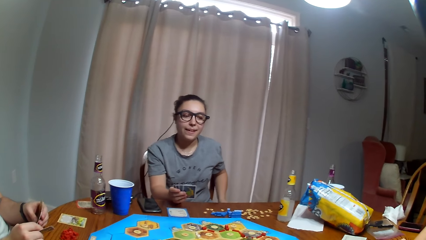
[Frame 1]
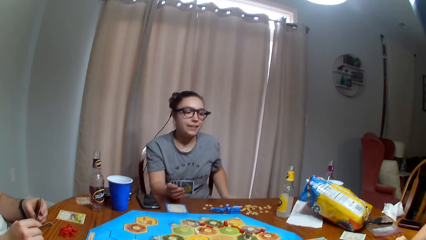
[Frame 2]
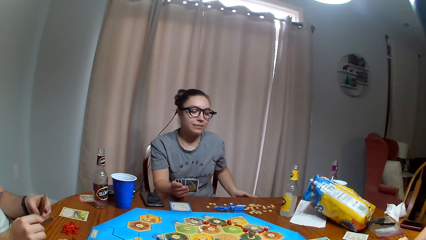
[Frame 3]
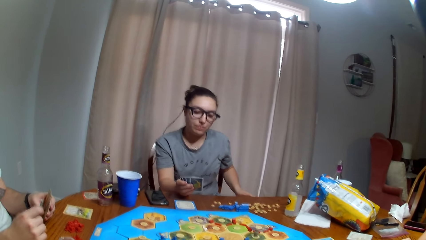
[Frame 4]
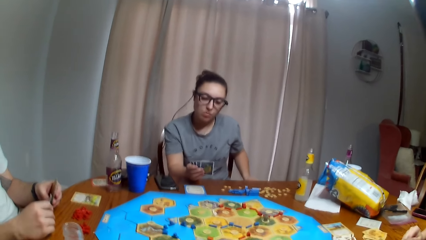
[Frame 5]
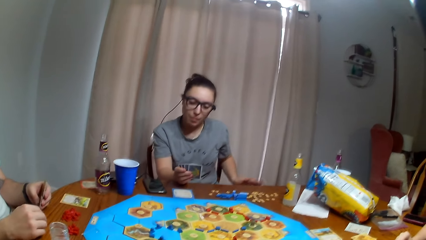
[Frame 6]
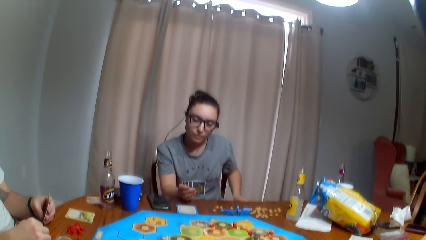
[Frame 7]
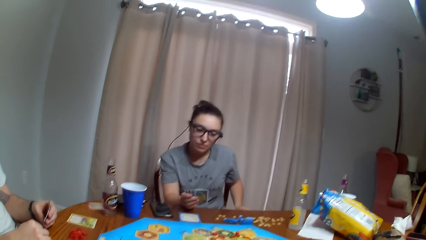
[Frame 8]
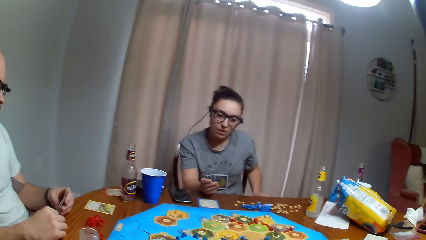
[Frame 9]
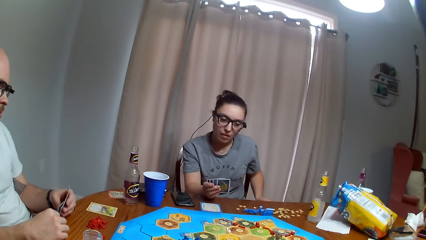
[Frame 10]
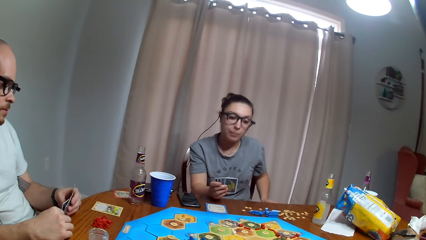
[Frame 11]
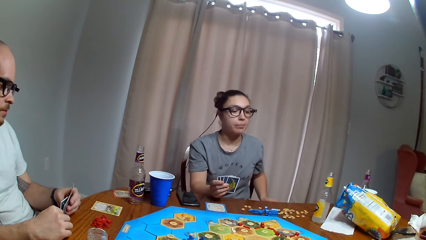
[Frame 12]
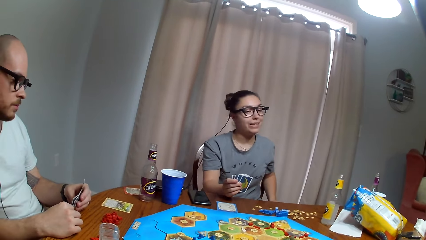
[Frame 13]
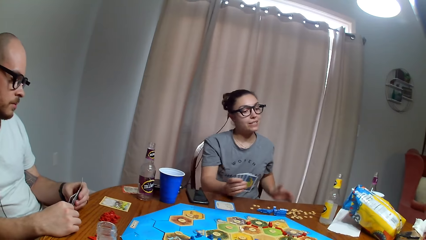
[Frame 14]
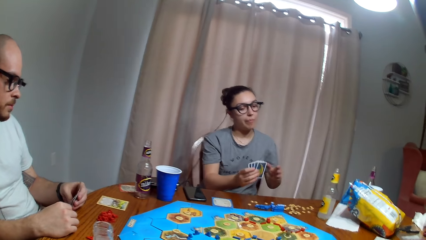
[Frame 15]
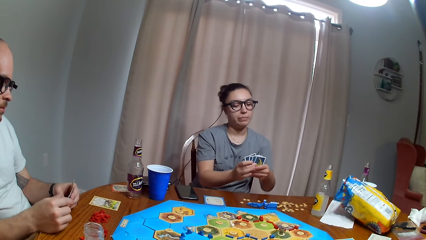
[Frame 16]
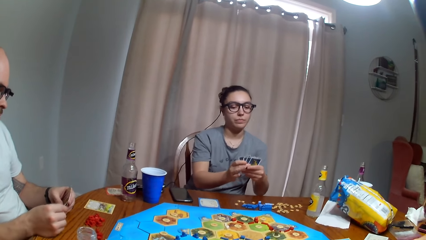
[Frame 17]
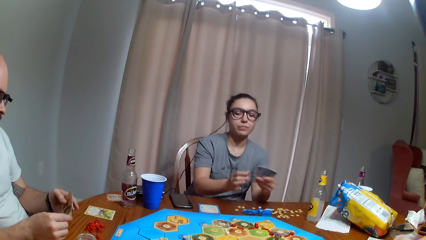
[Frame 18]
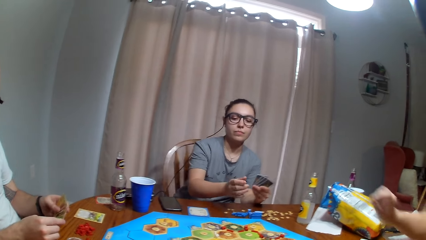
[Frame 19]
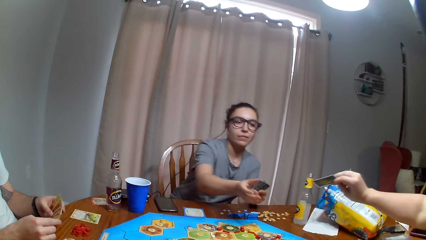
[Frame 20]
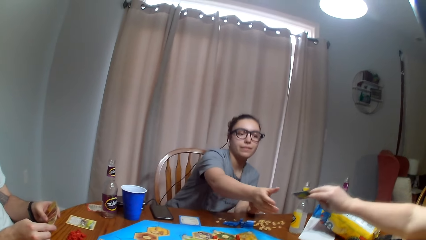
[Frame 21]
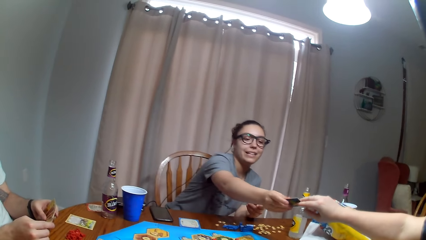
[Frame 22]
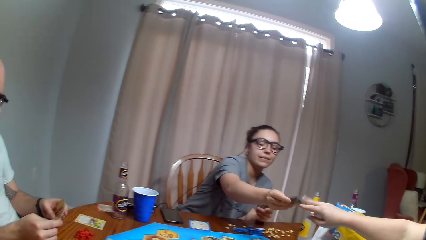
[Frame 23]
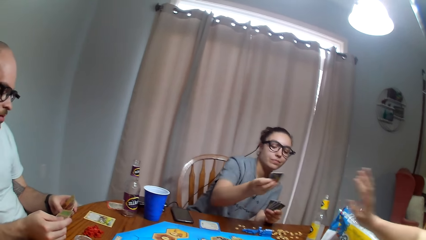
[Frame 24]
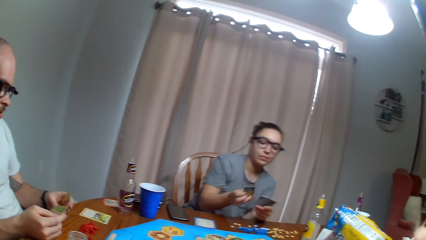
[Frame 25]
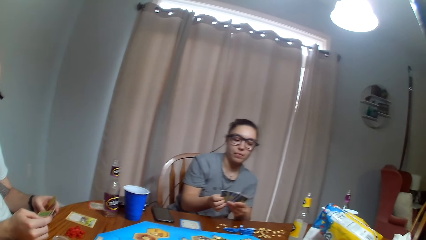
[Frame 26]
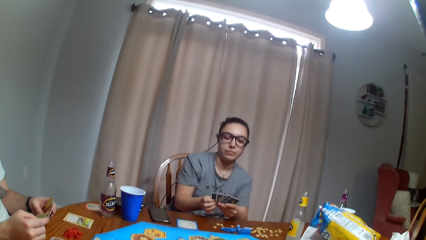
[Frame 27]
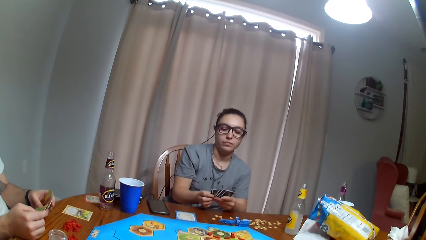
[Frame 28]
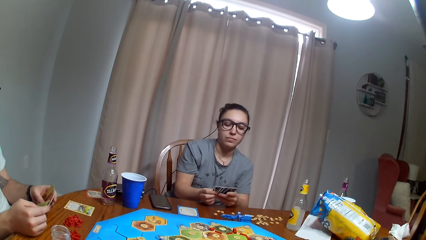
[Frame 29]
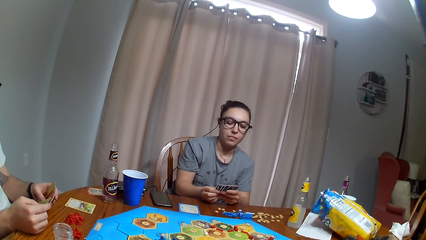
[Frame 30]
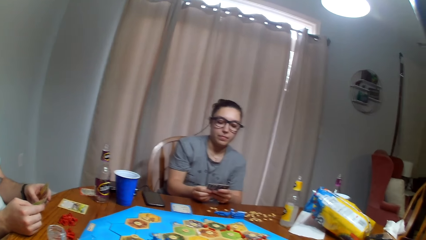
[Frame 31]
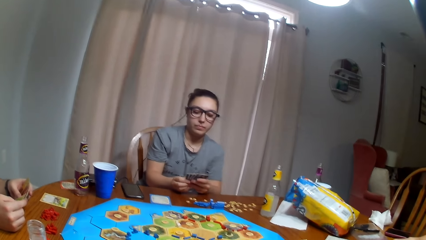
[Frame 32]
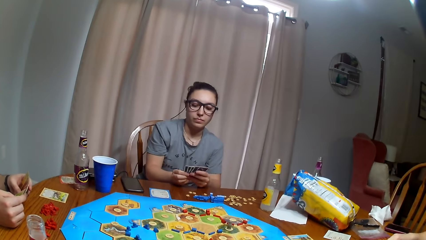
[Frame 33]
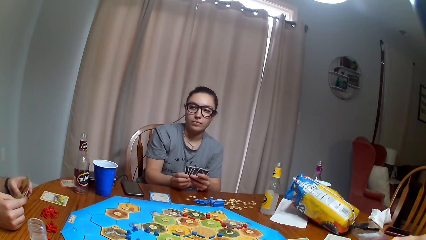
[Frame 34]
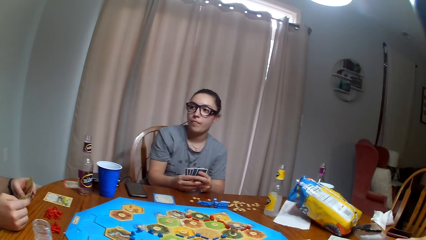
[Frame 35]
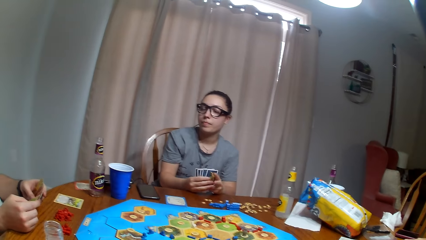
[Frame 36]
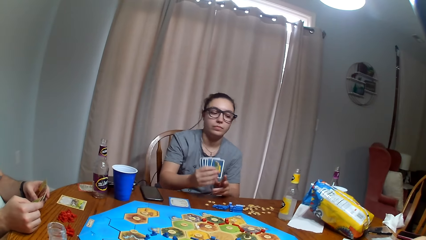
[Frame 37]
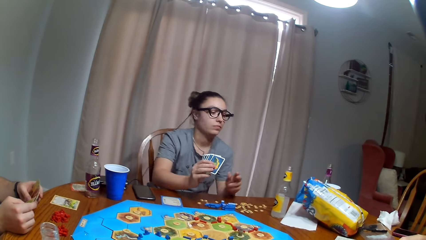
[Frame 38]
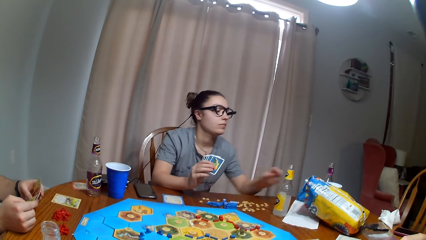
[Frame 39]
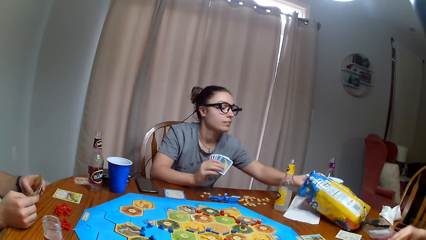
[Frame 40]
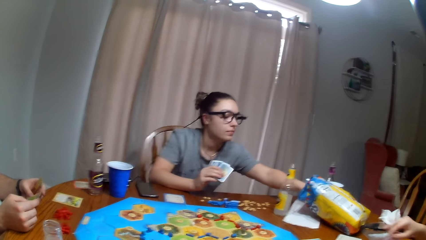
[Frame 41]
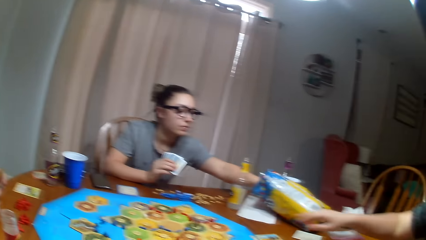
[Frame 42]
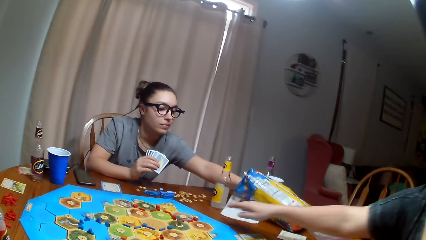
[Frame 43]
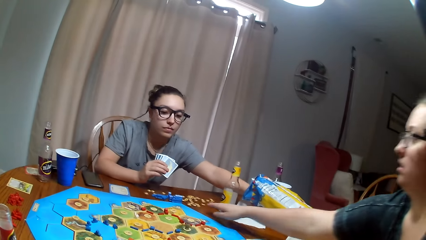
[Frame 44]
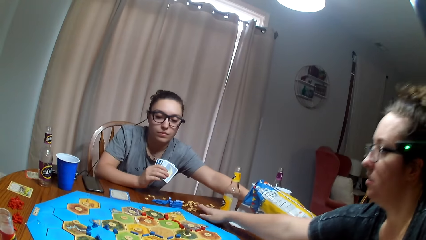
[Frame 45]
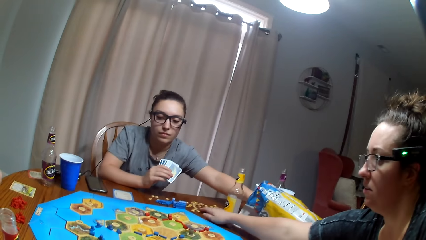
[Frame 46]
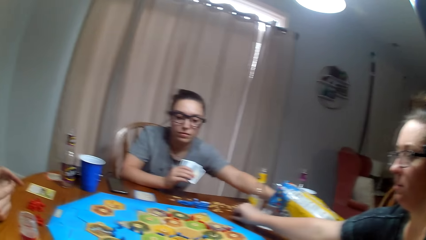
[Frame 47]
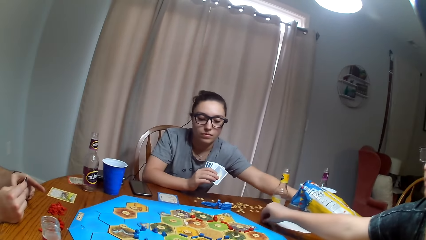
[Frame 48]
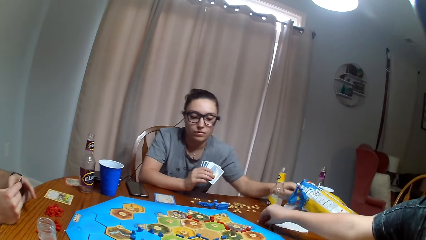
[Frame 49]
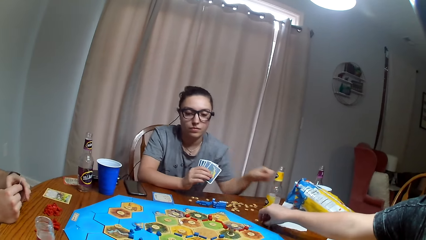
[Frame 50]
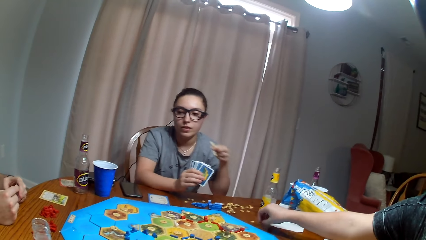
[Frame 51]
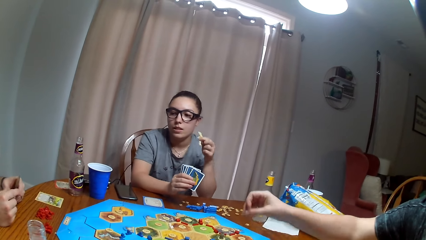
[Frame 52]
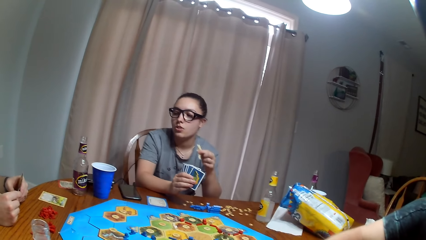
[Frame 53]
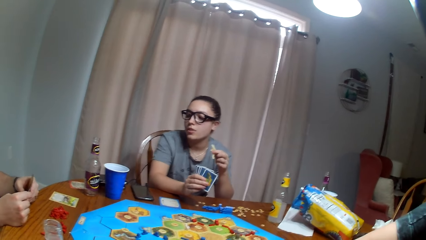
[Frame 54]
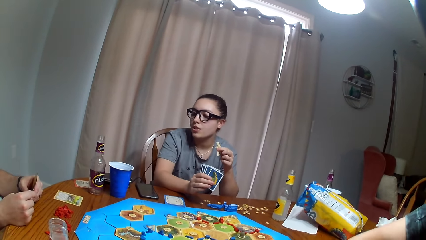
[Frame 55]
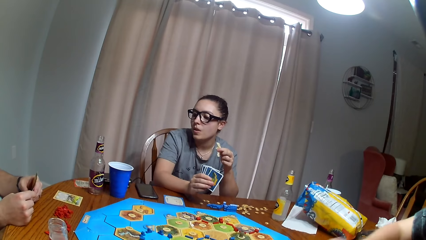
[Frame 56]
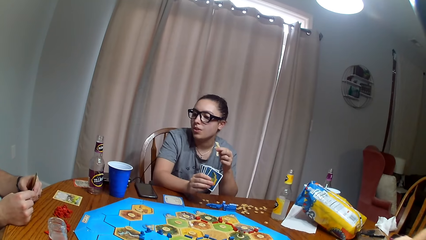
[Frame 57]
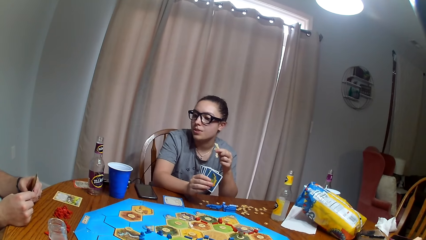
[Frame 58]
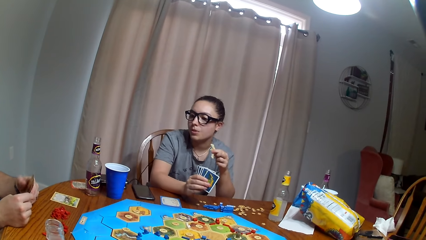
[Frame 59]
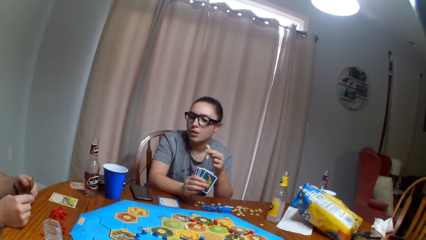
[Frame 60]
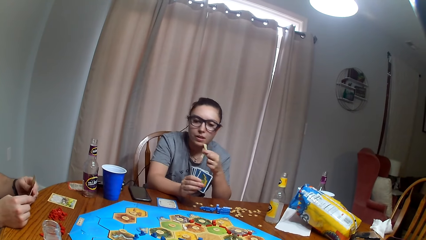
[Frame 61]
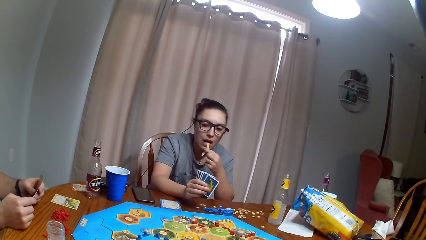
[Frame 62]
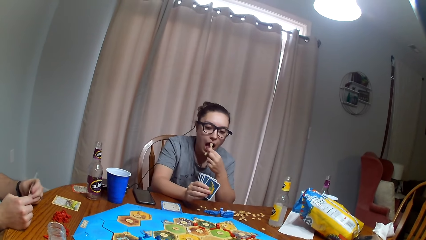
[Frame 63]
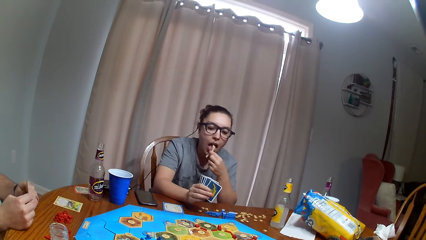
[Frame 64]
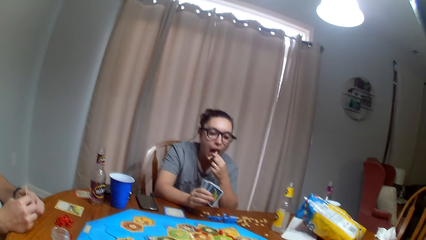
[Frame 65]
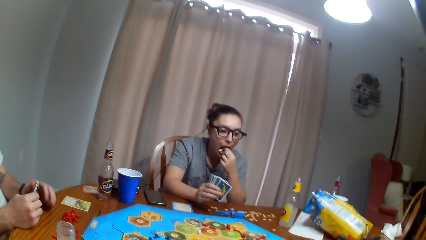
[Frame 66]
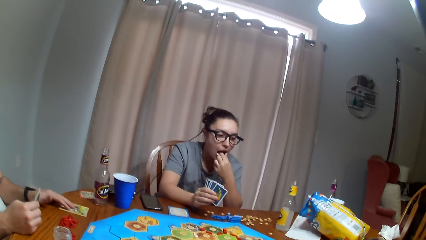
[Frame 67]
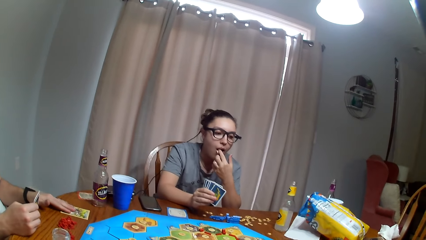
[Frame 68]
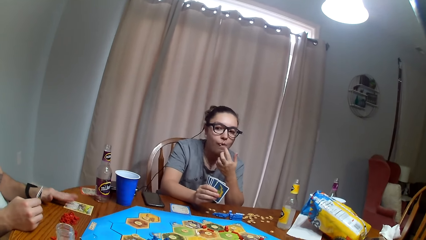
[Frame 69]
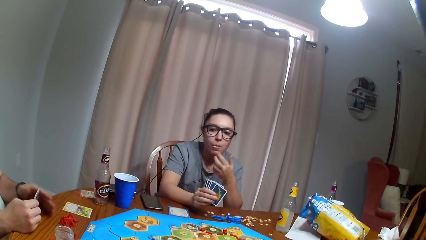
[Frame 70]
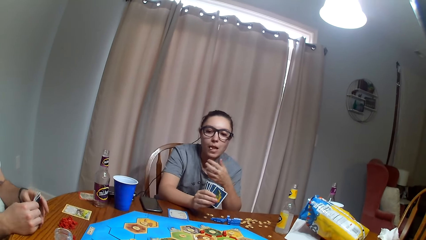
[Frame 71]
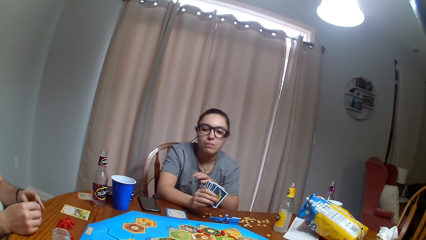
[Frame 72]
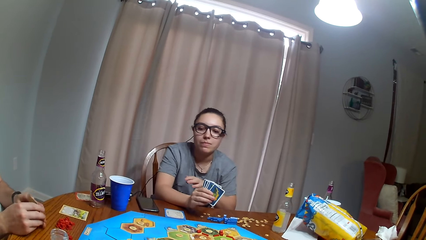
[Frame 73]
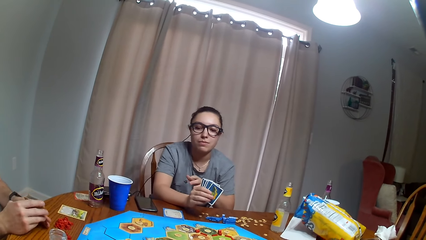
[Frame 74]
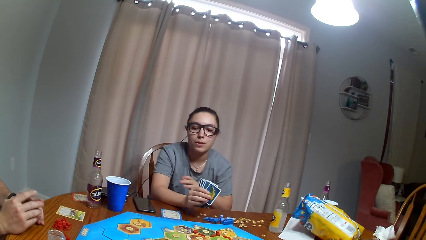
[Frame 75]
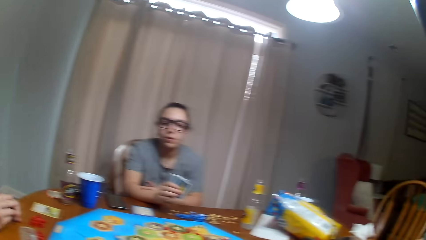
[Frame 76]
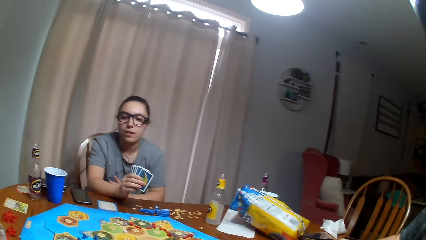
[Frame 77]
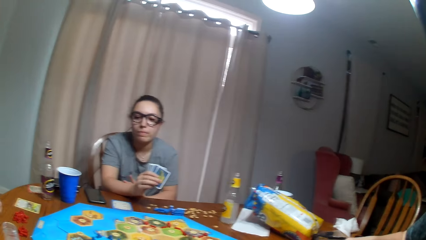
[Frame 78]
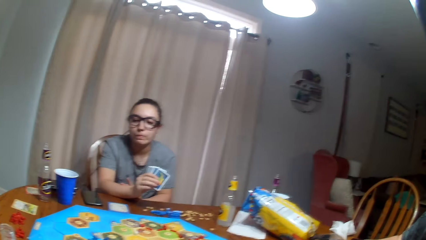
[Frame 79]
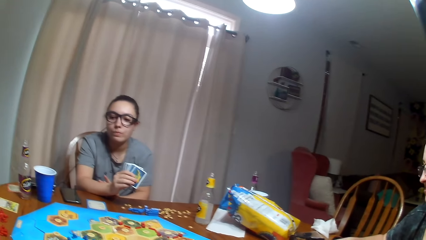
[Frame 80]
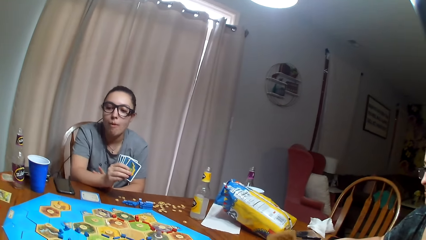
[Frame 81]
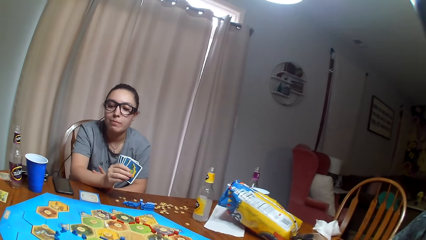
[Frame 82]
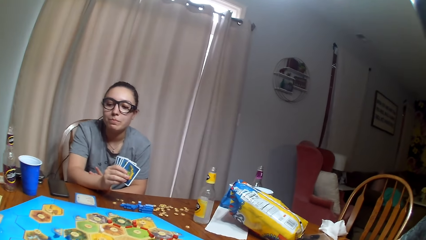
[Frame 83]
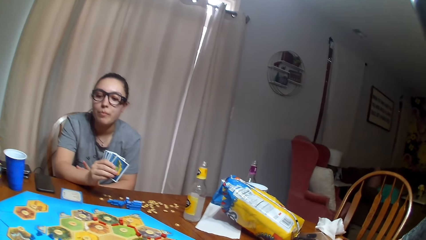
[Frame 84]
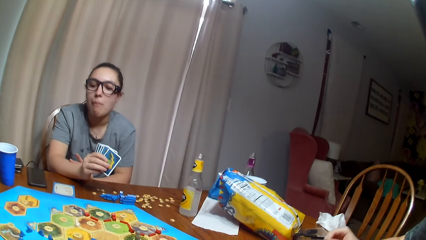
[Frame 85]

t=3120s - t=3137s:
A woman holds the cards with both hands. She picks a playing card from a lady. The lady hands the woman a card. The woman arranges the cards, examines the cards, pulls her hand off the cards, puts her hand in the paper and picks snacks. The lady stretches her hand and picks pieces from the table. The woman removes her hand from the paper and eats the crisp.
